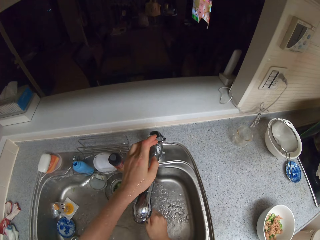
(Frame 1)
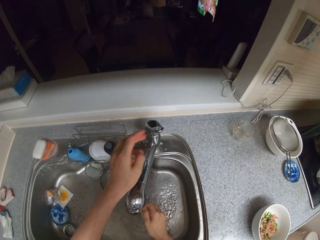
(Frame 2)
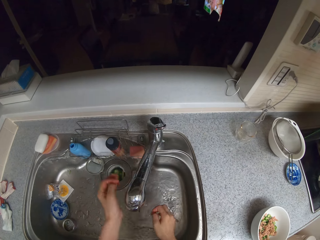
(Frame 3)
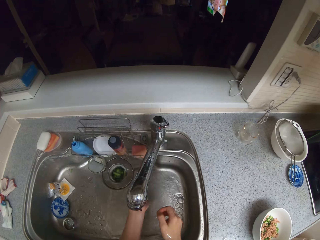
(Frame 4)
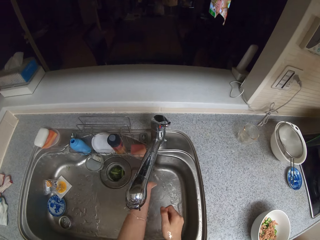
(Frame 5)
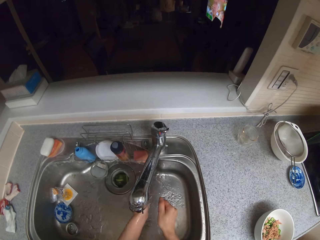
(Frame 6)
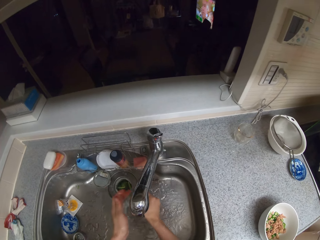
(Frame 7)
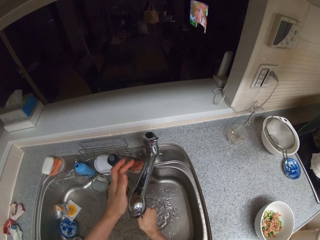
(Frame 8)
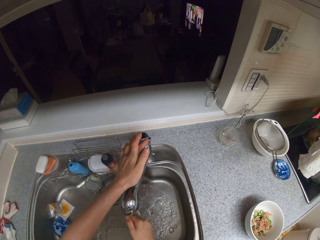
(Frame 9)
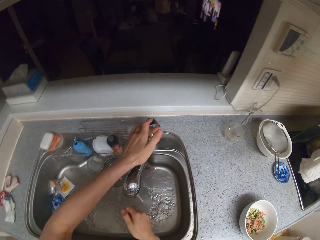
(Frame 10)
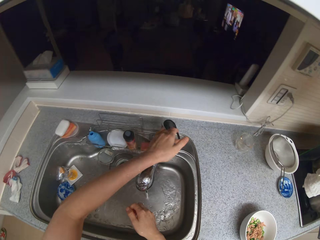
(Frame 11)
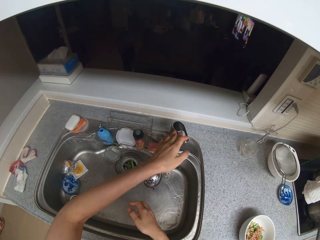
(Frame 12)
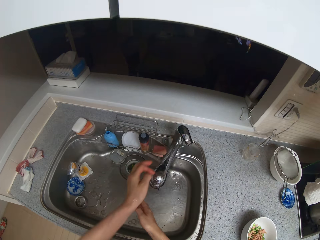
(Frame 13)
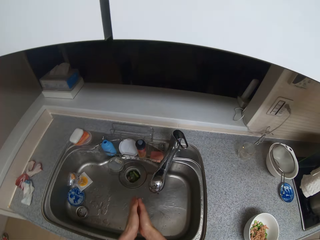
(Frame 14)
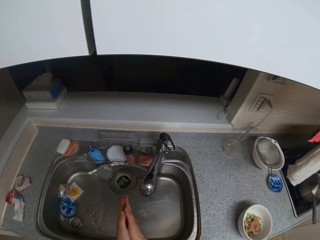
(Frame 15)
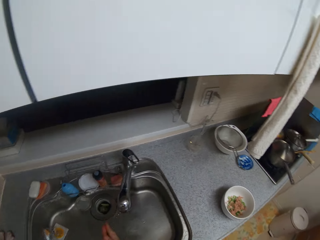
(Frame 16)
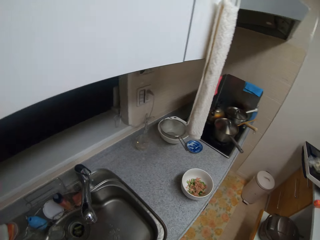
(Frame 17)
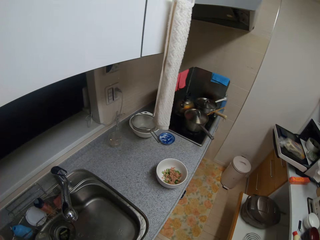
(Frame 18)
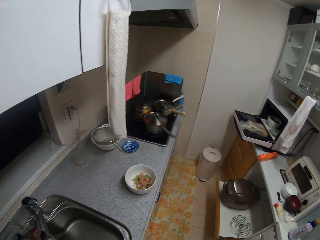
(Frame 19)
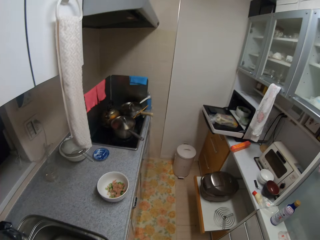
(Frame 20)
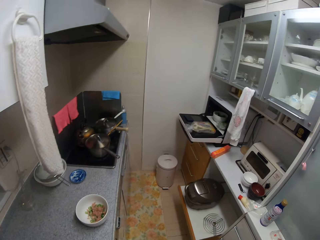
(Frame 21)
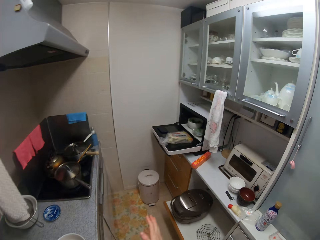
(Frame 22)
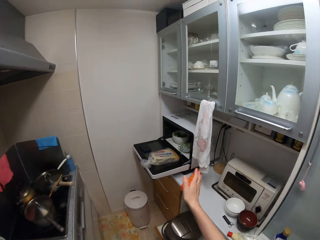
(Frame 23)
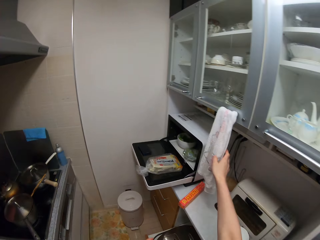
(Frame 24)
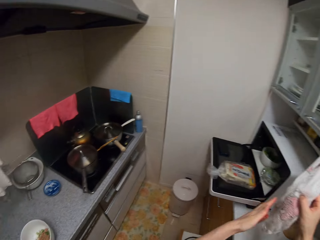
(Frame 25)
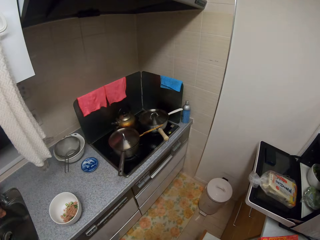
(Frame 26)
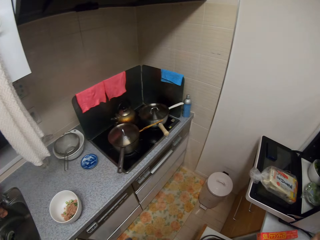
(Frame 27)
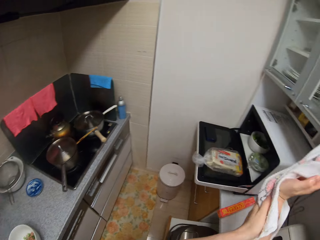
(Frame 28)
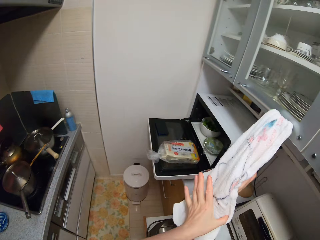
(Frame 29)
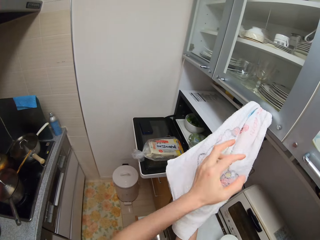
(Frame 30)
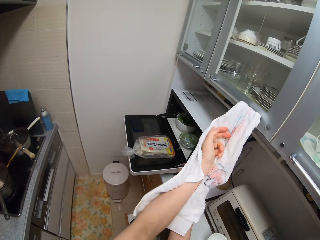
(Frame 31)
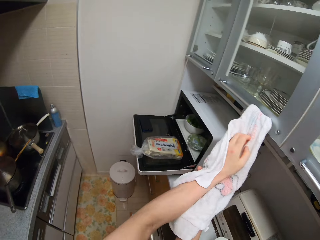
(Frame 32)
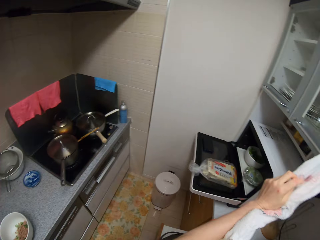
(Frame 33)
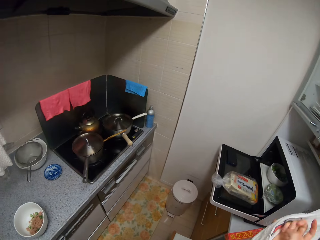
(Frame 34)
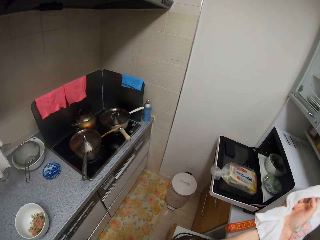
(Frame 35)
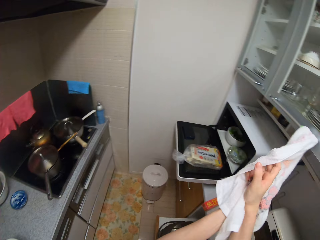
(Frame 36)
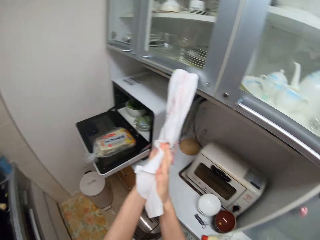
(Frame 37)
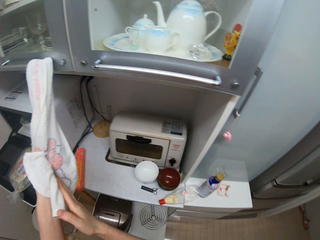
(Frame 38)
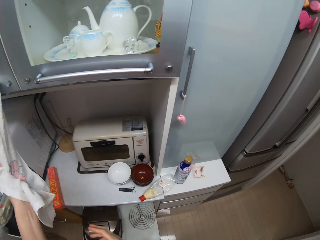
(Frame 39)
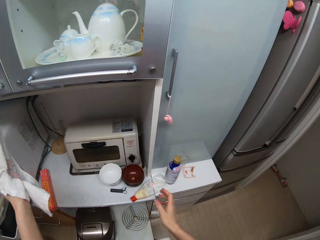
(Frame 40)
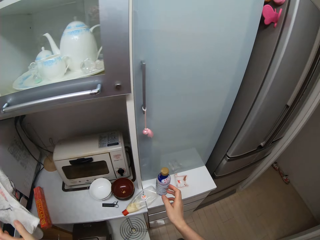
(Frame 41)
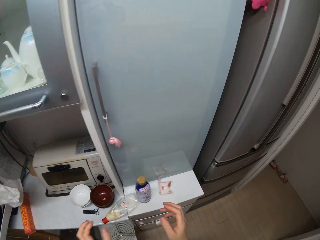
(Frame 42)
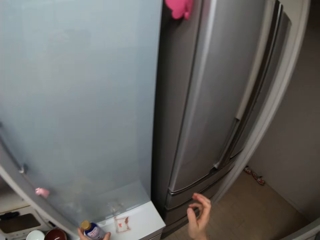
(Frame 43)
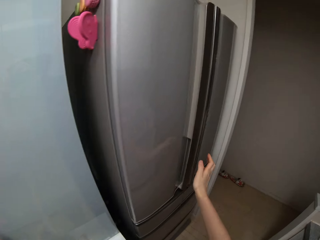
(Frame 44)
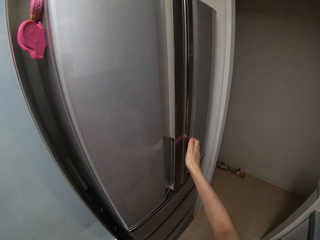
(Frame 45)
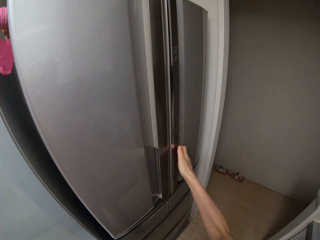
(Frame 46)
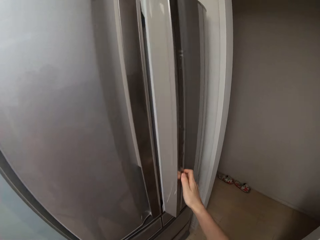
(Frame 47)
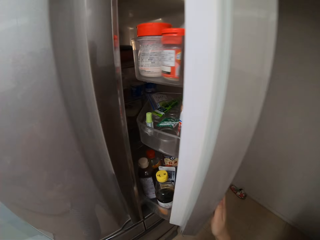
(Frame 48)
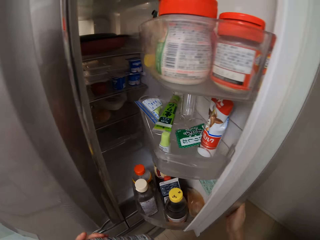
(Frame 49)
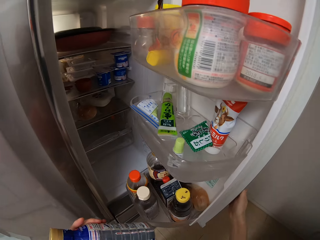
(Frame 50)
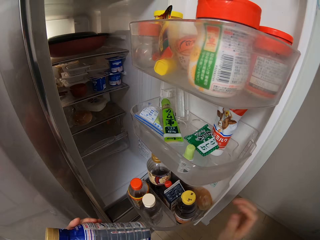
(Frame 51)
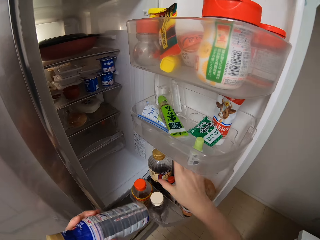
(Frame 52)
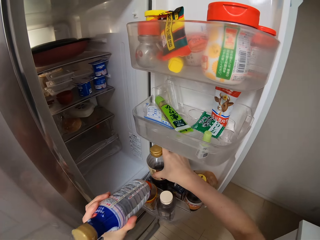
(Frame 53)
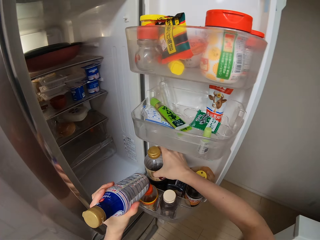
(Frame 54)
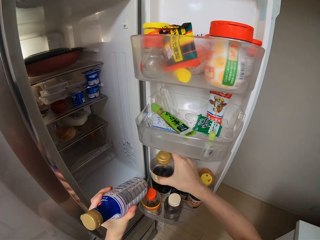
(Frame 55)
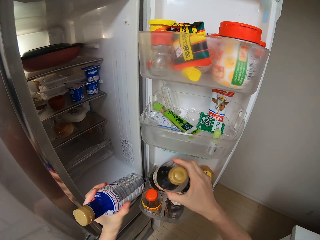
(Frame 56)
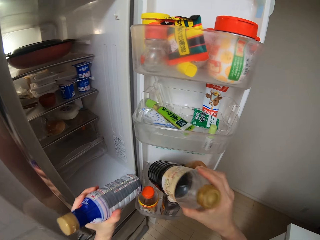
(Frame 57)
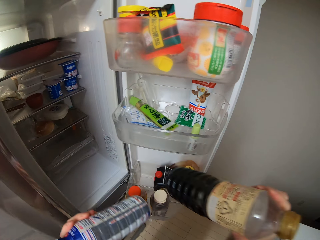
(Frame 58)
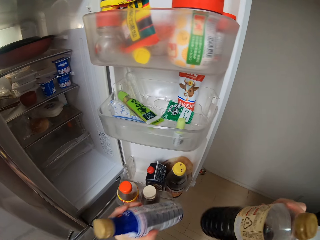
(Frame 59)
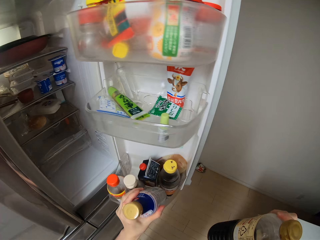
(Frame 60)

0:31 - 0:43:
The camera wearer touches the tap. She cleans the hands. She turns off the tap completely. She drips off water from her hands. She looks around. She steps forward. She wipes her hands with a hanged napkin. She steps forward. She picks up a bottle from the drawer. She opens a refrigerator. She takes a bottle of liquid from the refrigerator.

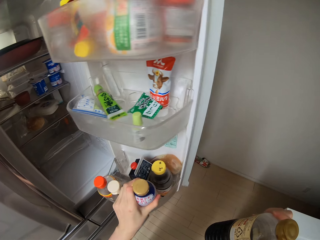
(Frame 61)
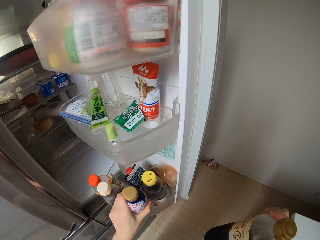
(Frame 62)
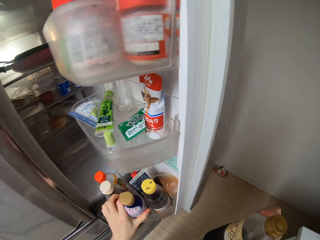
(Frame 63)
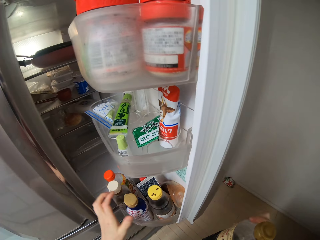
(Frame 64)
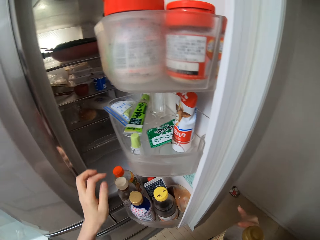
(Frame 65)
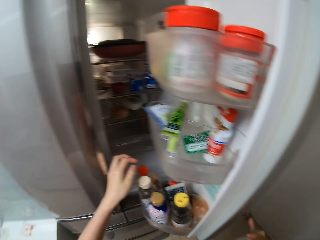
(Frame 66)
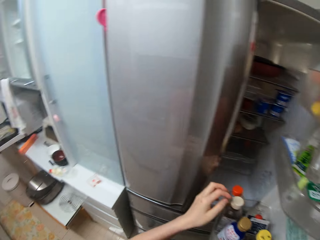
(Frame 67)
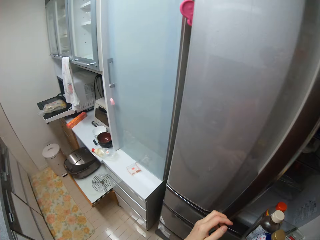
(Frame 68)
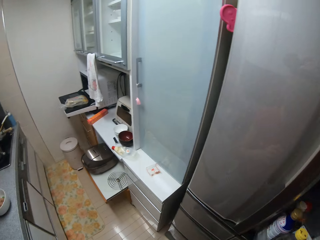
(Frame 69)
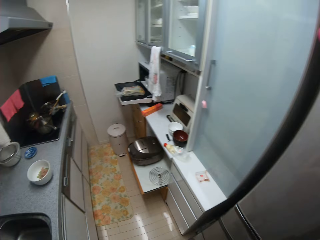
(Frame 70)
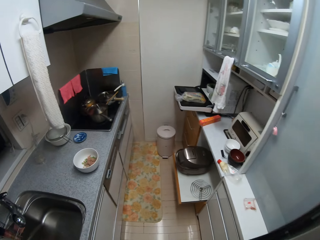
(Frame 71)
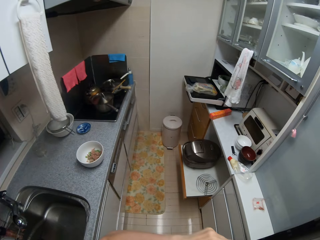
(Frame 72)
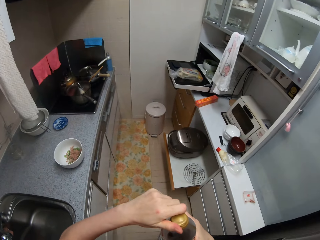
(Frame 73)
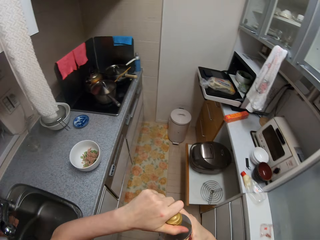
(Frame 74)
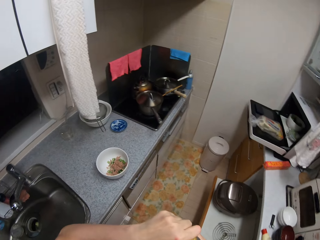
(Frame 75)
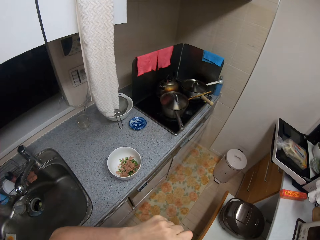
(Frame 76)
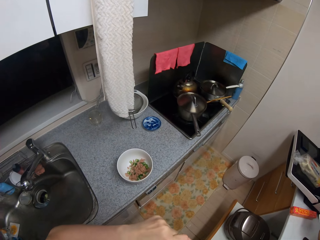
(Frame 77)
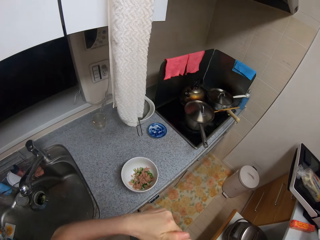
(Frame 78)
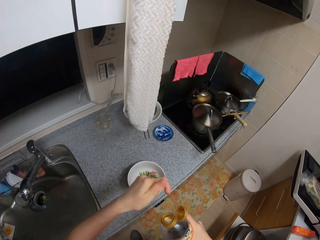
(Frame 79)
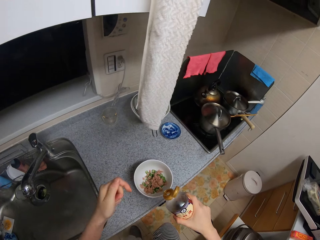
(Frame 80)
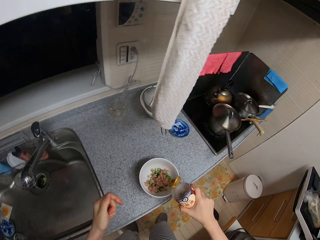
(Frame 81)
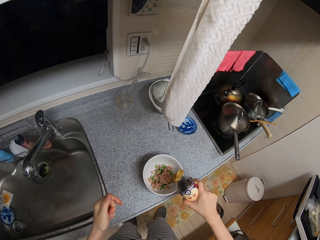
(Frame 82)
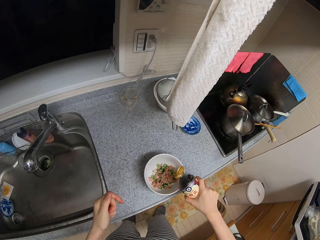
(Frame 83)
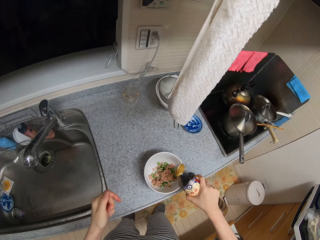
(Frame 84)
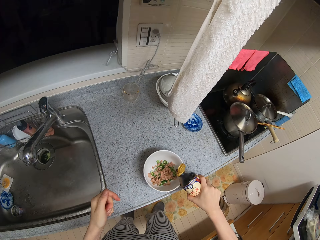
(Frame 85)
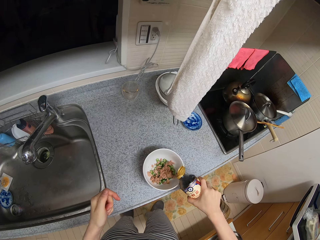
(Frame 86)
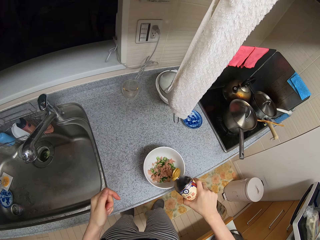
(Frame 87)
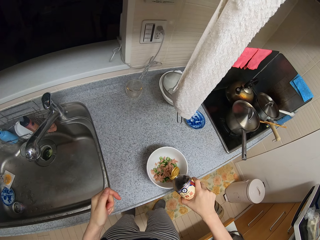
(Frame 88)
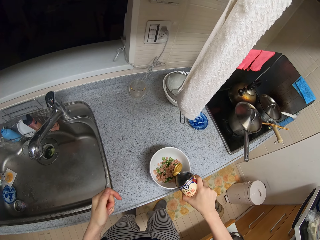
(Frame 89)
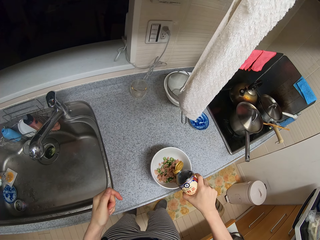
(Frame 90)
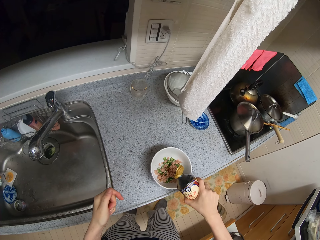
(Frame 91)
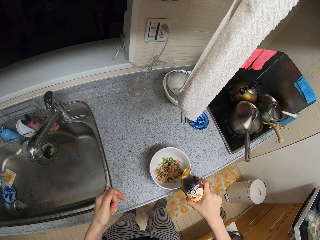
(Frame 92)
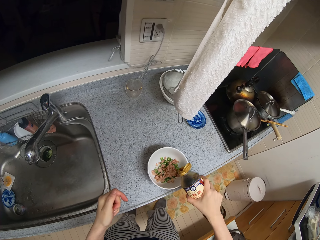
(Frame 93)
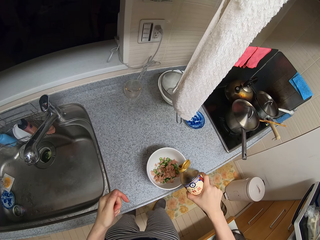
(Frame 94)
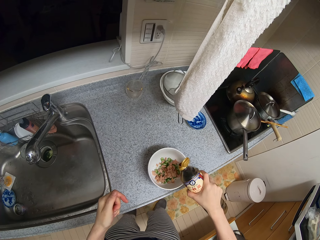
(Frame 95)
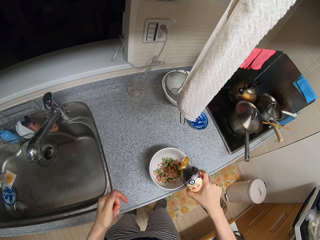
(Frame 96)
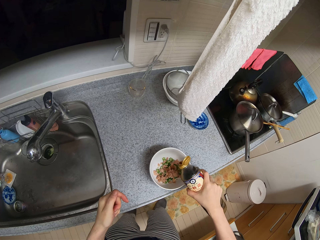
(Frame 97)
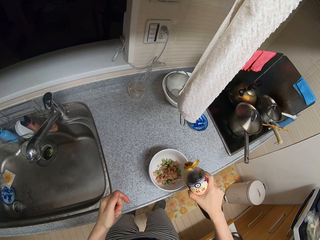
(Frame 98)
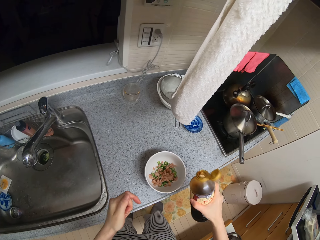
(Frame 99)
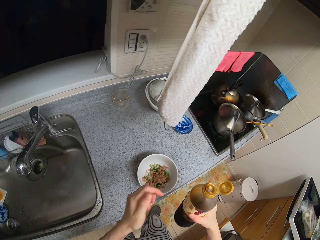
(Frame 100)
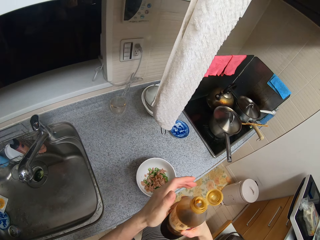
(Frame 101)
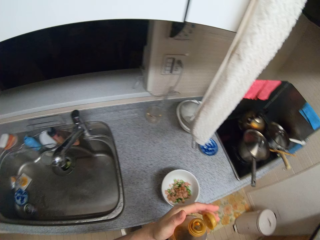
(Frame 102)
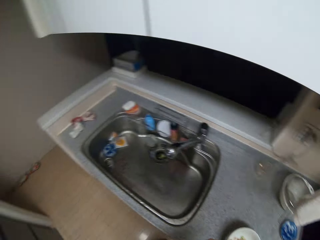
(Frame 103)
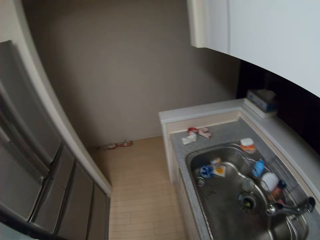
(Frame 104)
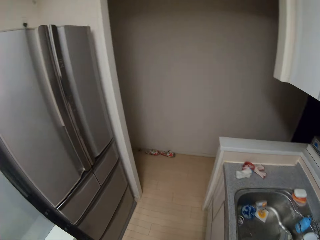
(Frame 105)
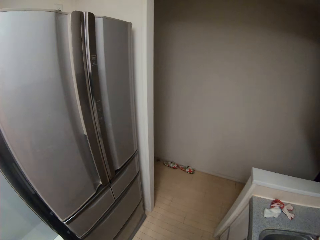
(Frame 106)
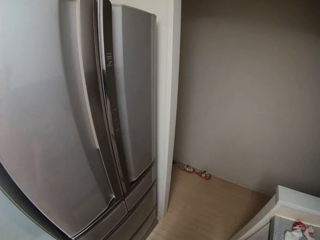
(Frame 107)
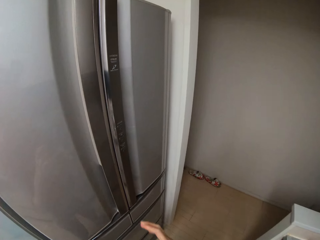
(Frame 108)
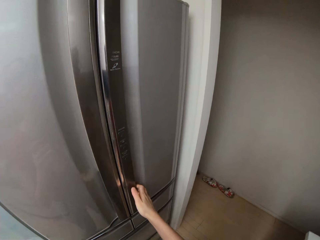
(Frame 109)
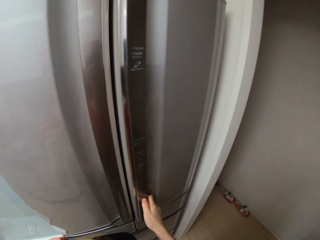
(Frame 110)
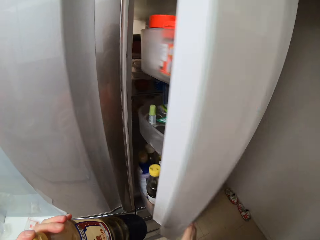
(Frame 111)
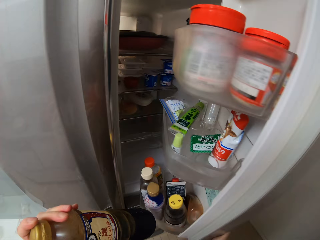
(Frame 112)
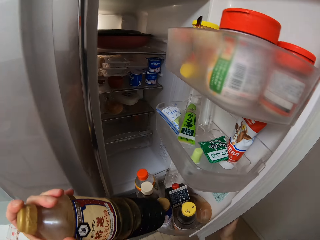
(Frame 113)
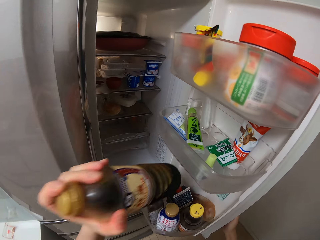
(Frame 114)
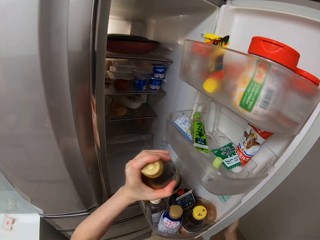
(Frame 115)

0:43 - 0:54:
The camera wearer places the first bottle with gold cover in the refrigerator. He closes the refrigerator. He opens the cover of the bottle in his hands and steps forward. He pours soy sauce liquid into a plate on the kitchen slab. He covers the bottle. He steps forward. He opens the refrigerator door.
